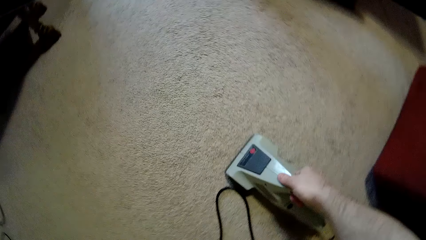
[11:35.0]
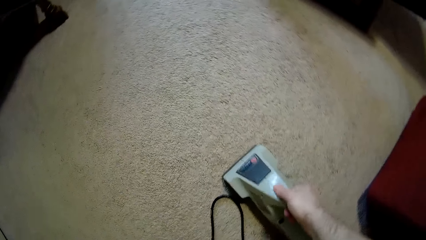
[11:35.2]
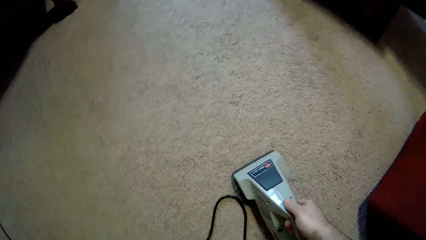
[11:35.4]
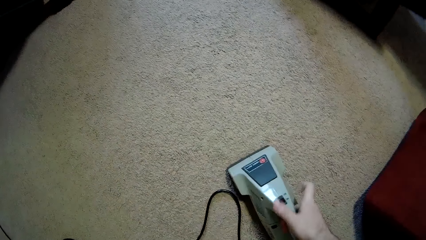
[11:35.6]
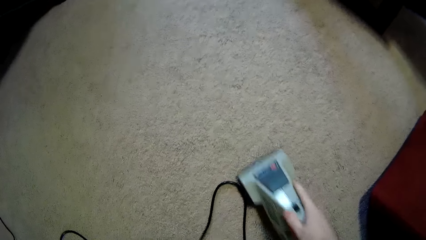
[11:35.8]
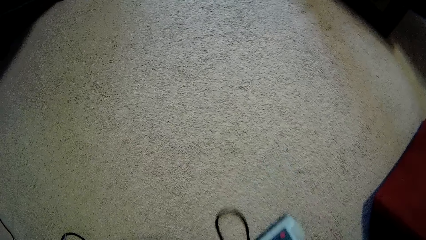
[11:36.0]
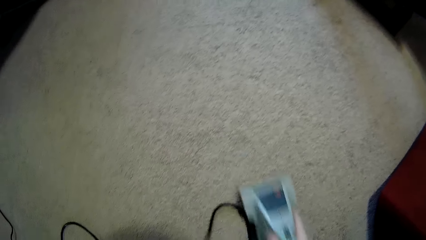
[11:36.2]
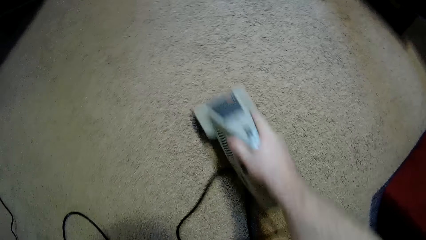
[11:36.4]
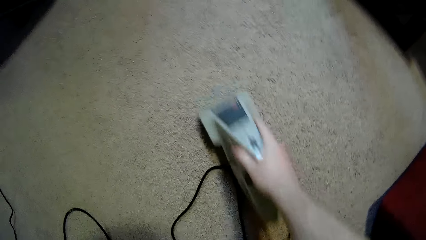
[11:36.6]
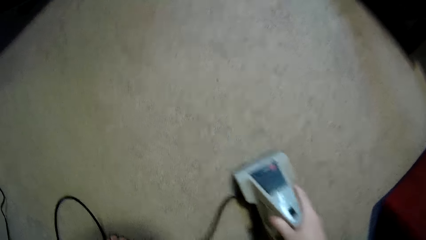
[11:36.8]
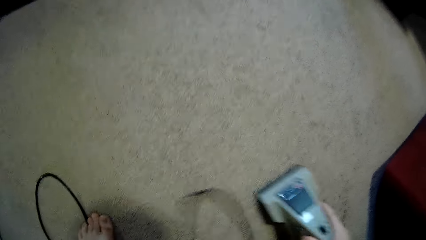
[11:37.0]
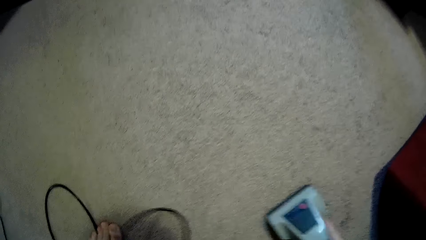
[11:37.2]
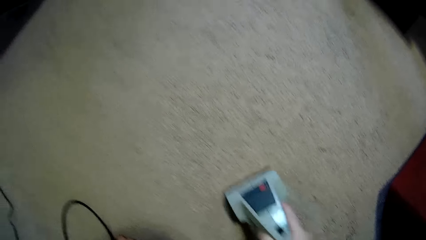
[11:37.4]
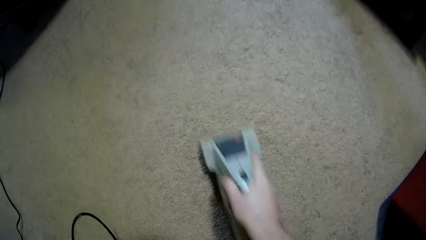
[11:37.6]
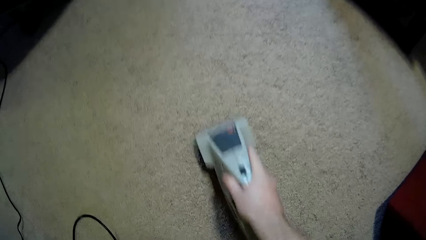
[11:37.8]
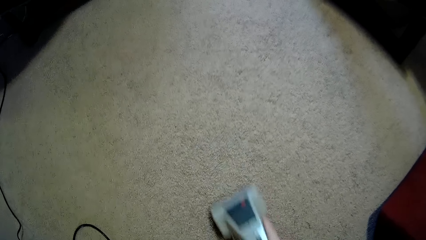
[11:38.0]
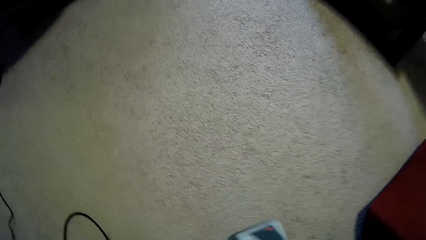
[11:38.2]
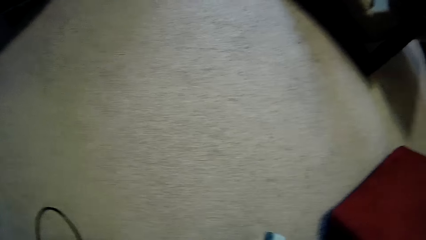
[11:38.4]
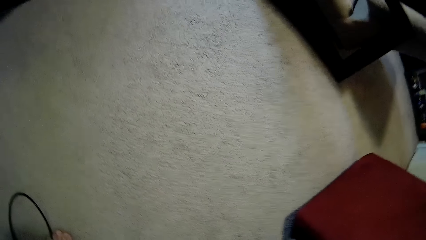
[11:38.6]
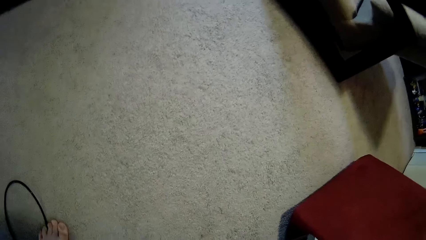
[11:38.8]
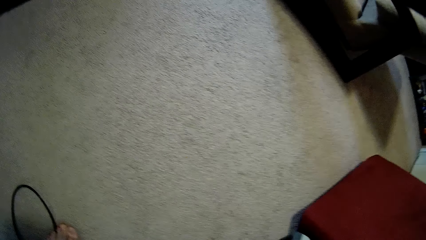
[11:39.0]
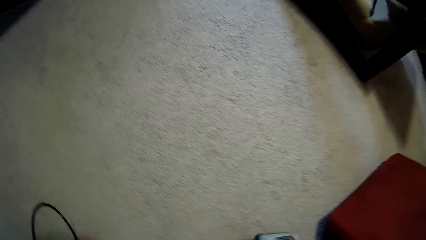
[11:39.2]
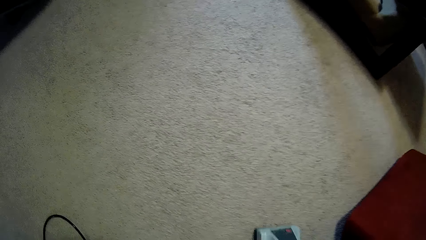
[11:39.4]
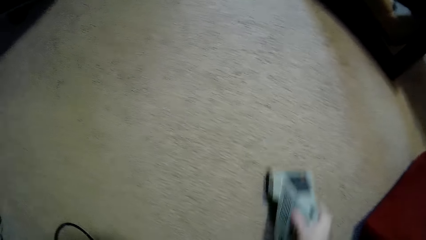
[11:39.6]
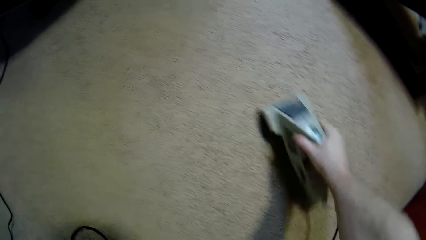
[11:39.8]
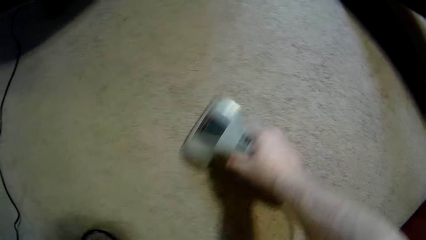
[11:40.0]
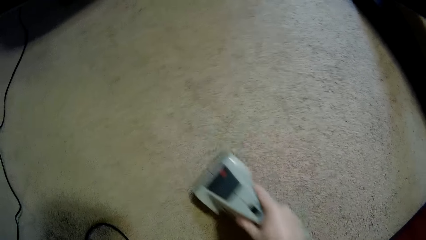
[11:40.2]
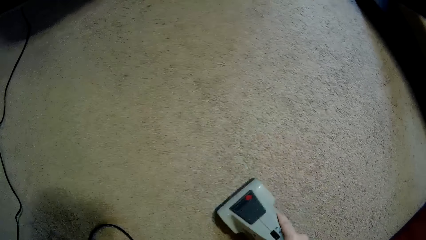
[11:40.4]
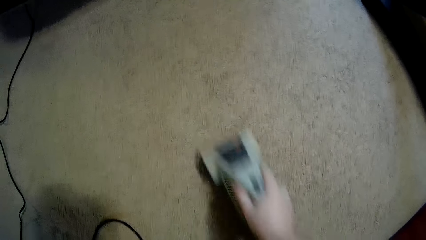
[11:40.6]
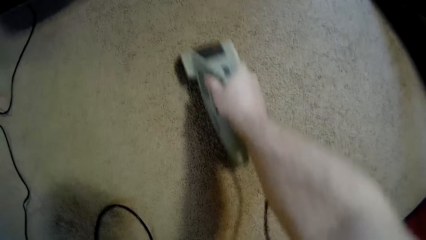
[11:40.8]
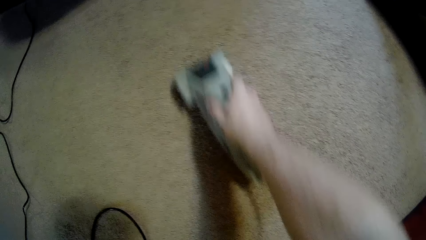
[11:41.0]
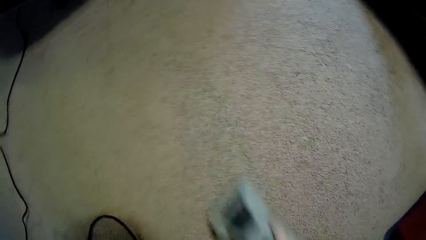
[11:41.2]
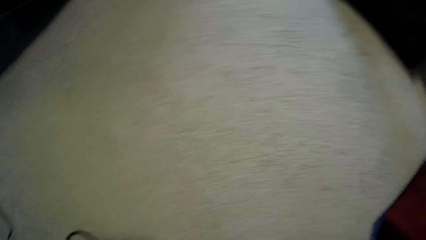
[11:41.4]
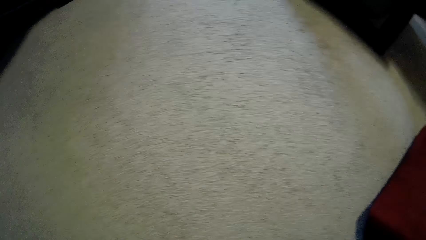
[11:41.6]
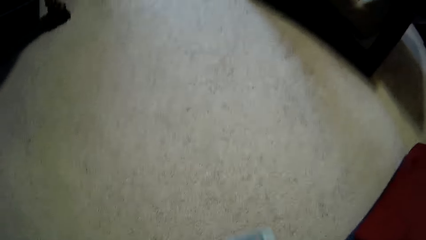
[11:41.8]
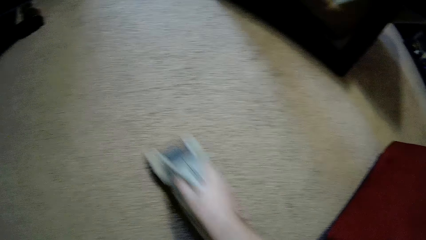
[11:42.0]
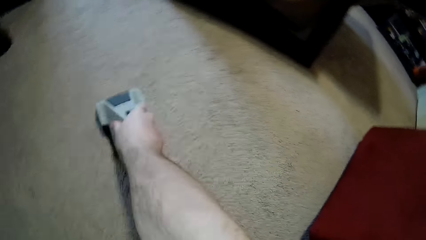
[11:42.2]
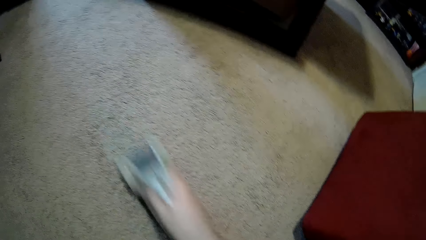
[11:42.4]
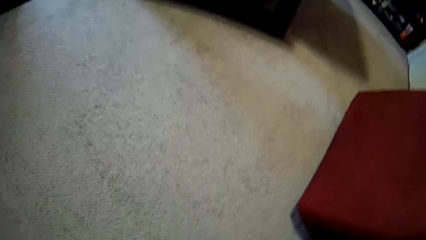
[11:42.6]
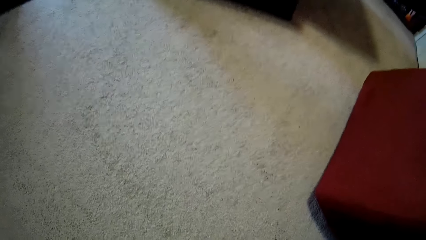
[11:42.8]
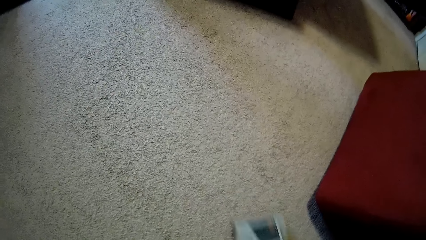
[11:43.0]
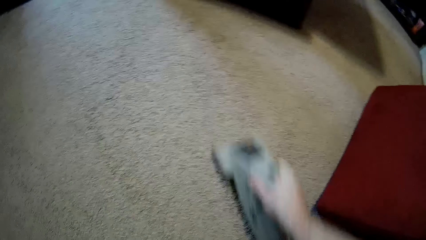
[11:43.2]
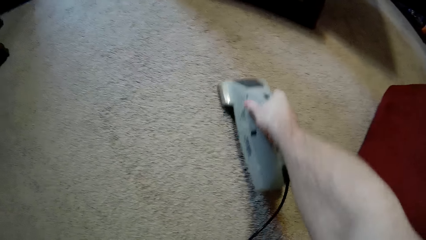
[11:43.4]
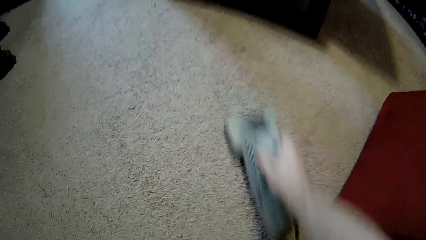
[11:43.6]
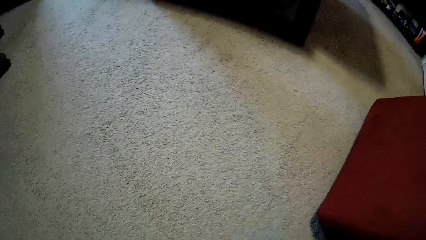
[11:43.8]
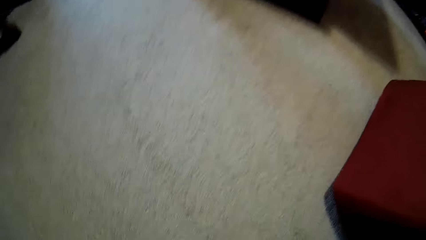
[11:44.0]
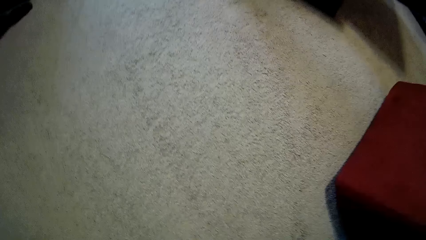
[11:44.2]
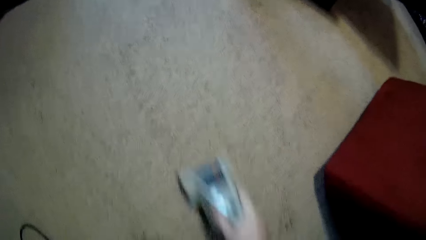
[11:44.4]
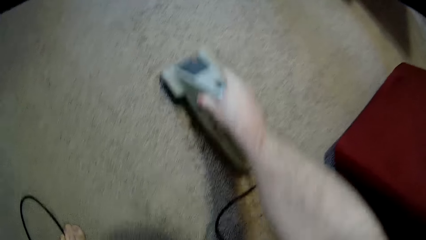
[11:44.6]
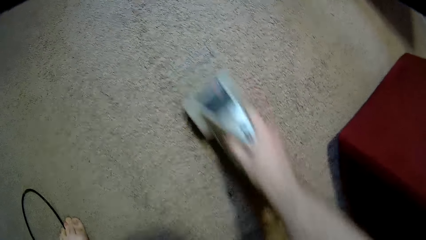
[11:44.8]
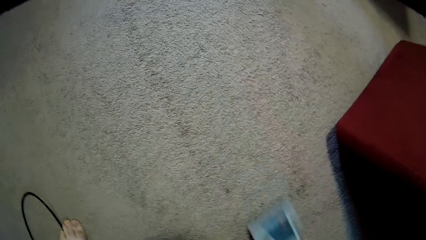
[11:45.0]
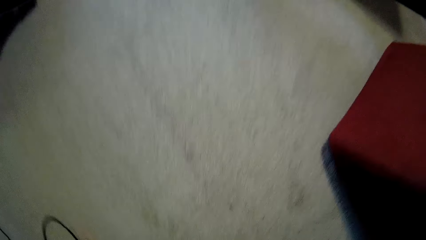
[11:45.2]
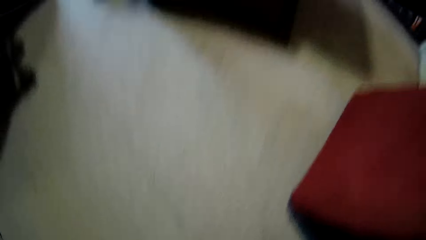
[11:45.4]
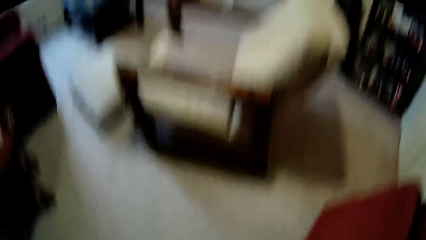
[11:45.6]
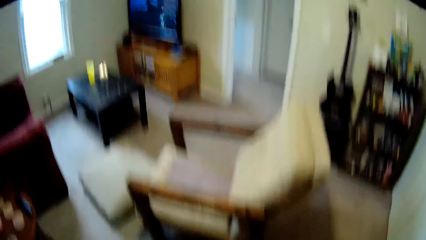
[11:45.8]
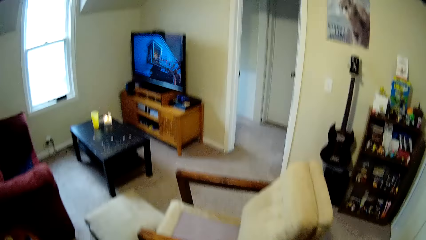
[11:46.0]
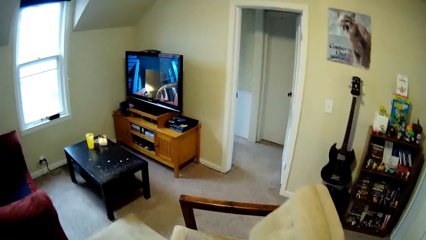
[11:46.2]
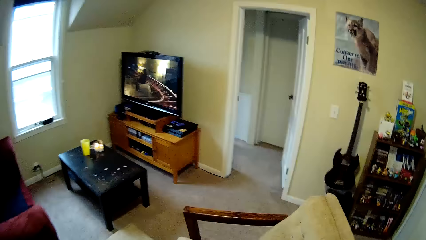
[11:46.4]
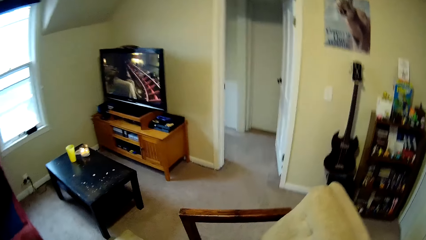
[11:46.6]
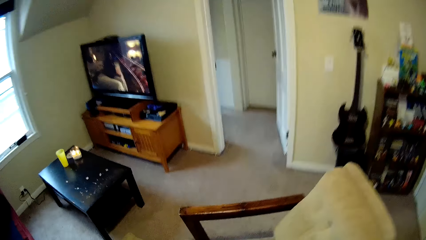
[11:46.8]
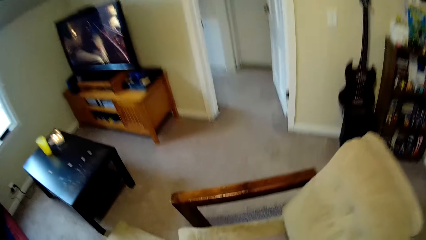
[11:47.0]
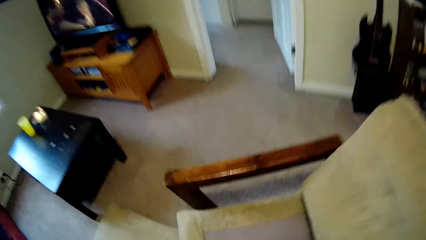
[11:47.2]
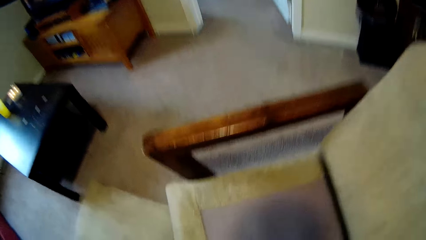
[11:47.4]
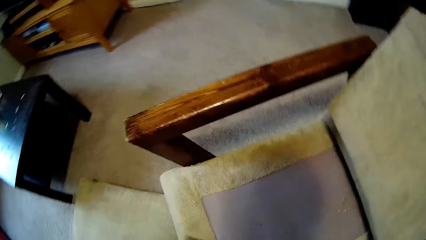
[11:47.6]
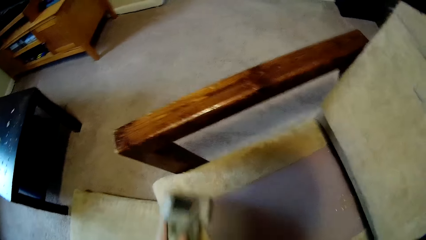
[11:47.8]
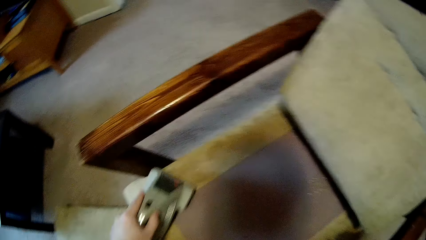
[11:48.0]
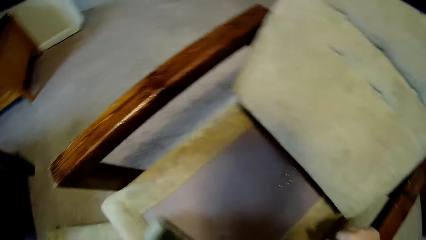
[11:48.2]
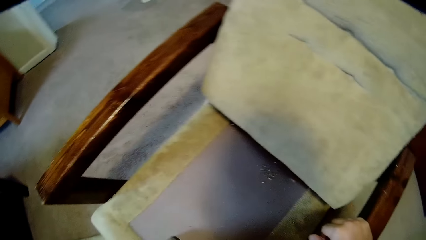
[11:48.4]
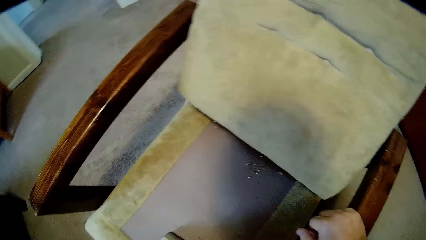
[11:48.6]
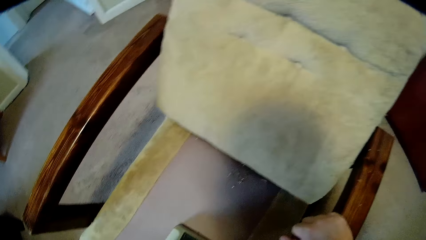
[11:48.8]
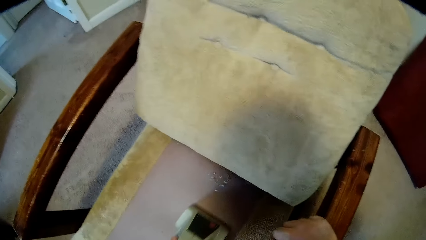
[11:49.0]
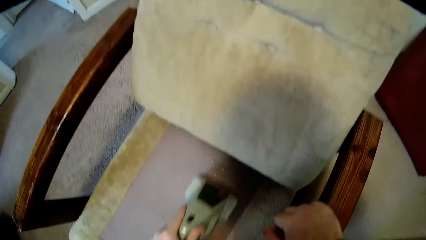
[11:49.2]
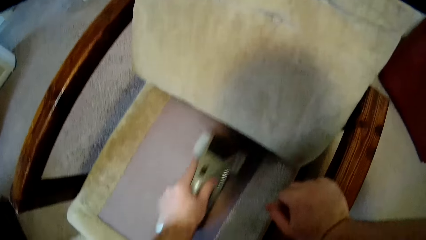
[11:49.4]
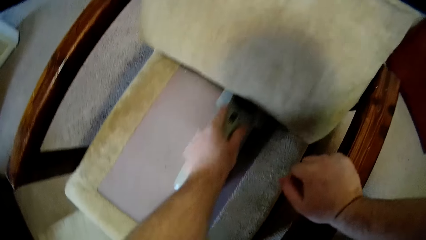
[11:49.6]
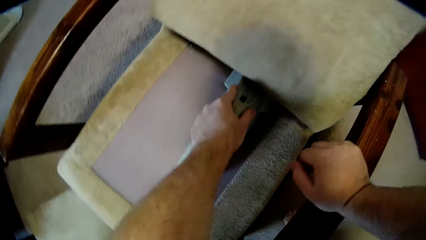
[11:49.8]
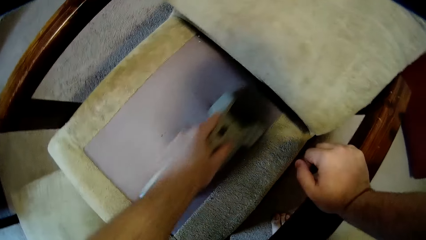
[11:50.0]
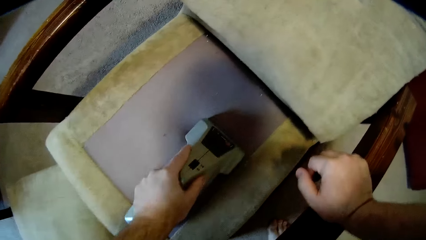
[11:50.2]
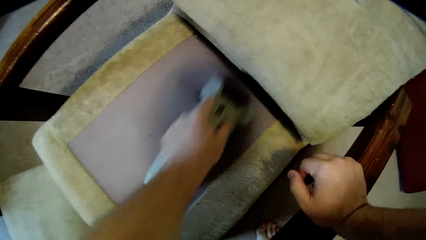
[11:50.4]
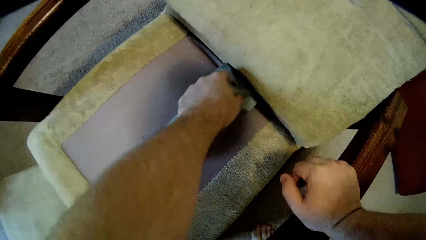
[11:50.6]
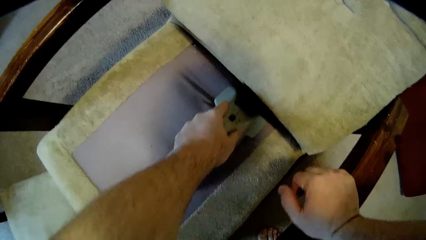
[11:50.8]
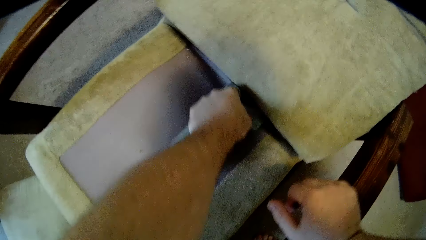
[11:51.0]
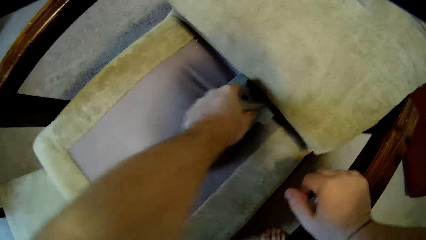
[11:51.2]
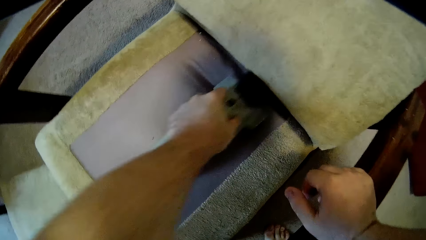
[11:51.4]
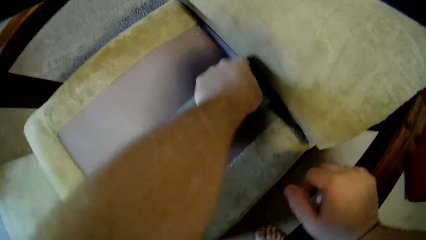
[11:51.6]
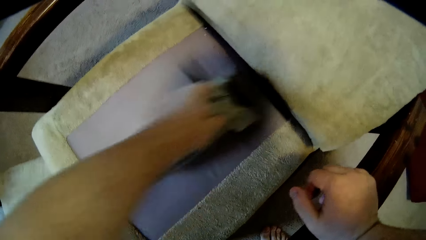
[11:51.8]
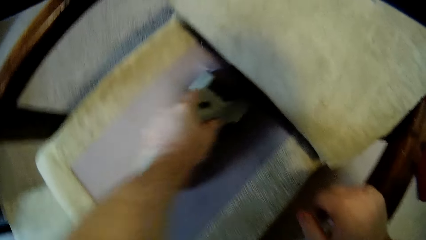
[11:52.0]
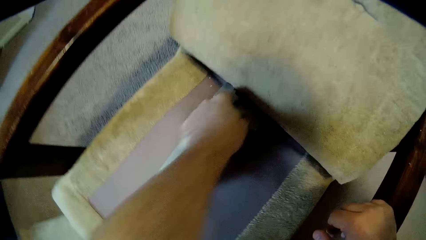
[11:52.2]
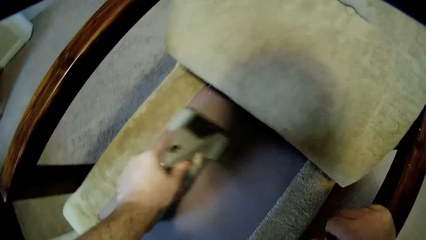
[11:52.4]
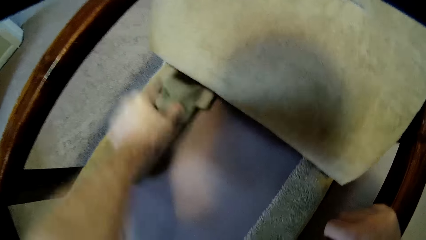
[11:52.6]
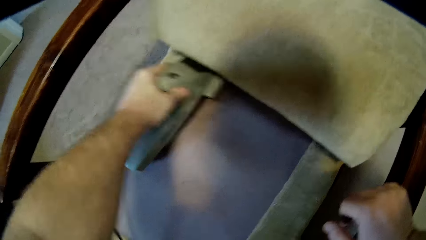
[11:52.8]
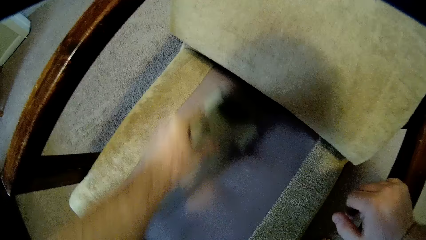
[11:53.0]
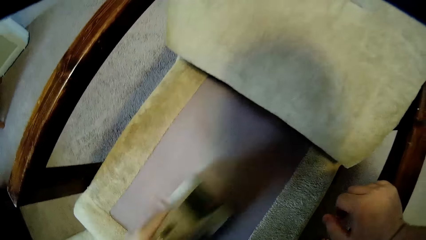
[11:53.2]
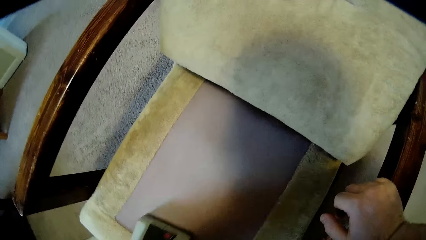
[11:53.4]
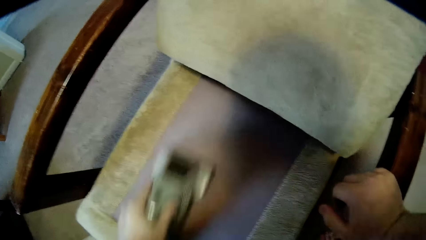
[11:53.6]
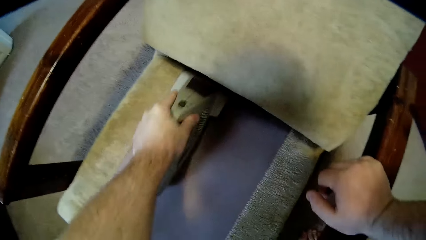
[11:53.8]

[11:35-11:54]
The camera wearer picks up the cleaning tool. They clean the carpet using the sofa cleaning machine. They clean the sofa using the sofa cleaning machine.
